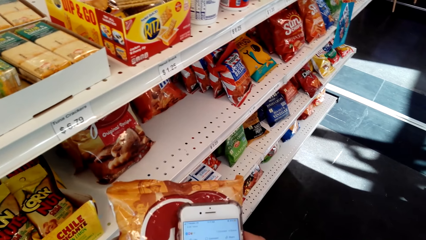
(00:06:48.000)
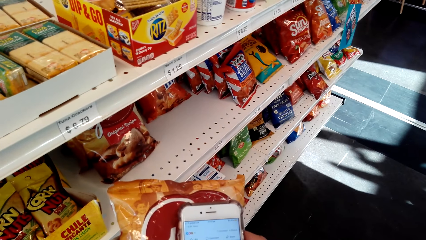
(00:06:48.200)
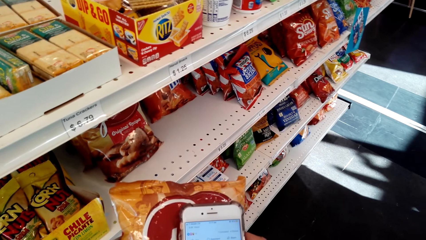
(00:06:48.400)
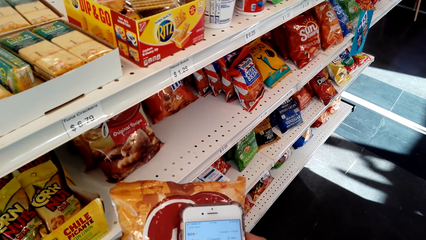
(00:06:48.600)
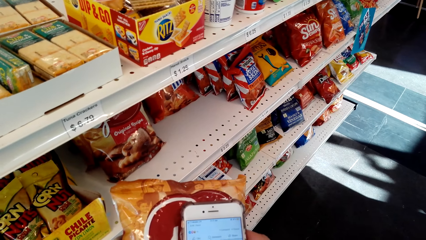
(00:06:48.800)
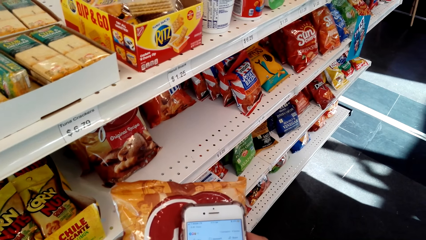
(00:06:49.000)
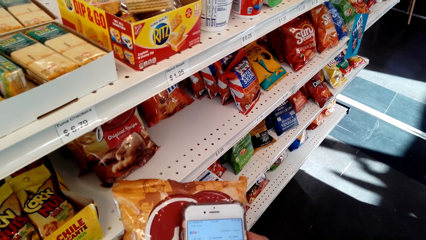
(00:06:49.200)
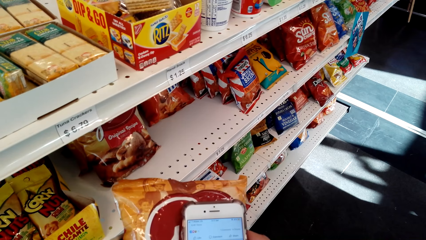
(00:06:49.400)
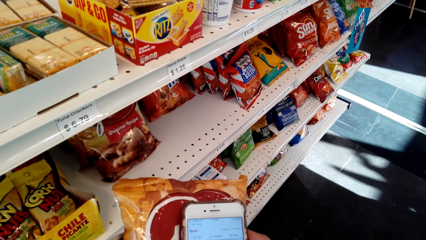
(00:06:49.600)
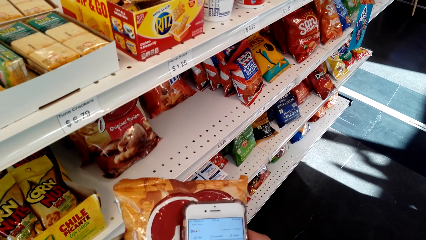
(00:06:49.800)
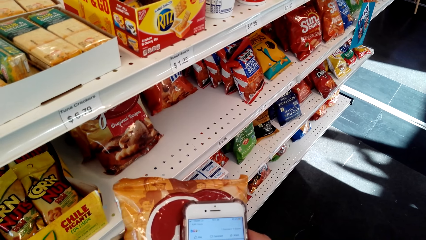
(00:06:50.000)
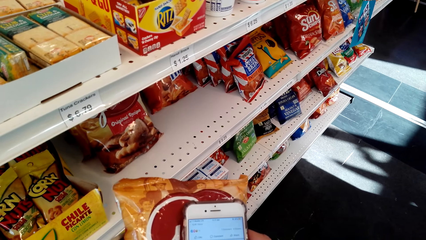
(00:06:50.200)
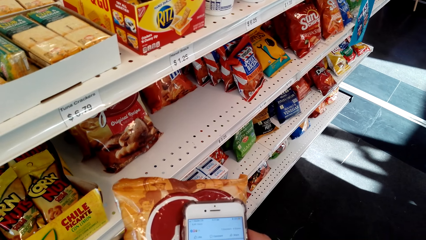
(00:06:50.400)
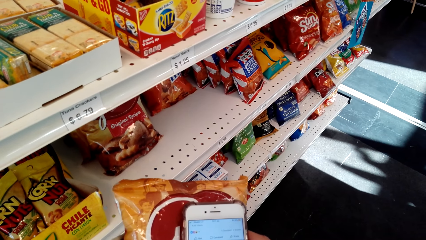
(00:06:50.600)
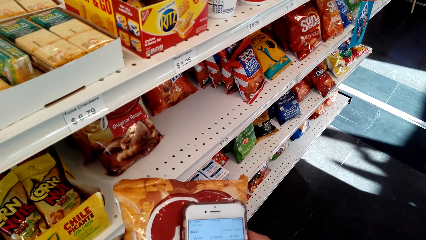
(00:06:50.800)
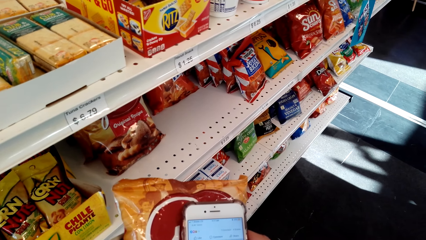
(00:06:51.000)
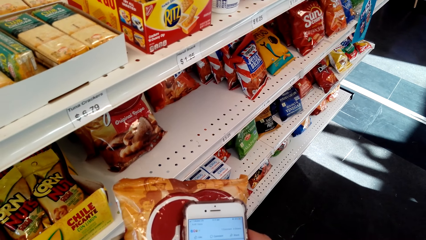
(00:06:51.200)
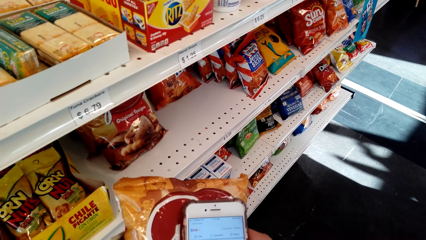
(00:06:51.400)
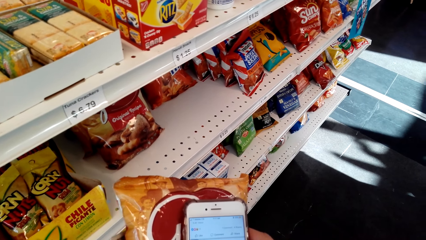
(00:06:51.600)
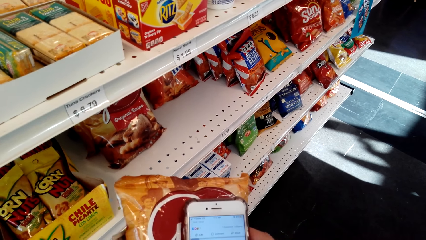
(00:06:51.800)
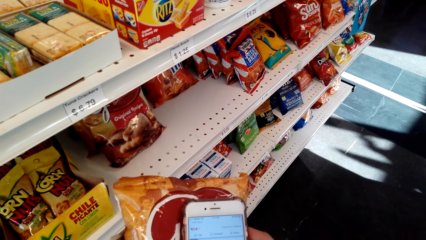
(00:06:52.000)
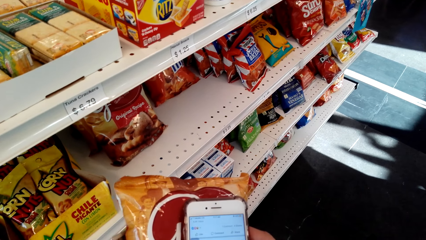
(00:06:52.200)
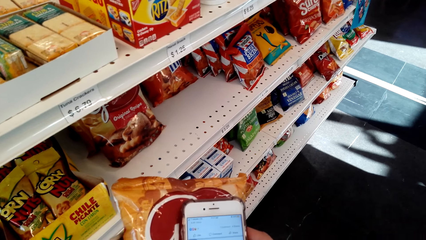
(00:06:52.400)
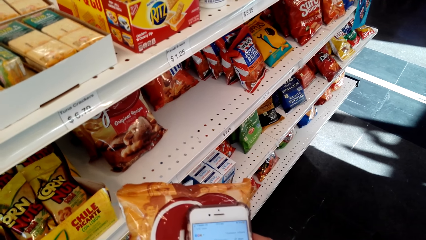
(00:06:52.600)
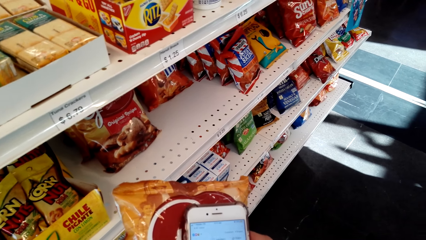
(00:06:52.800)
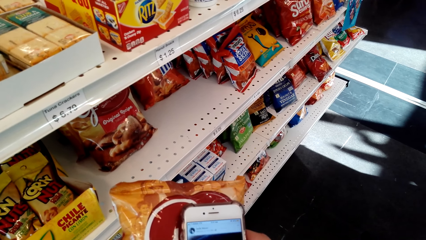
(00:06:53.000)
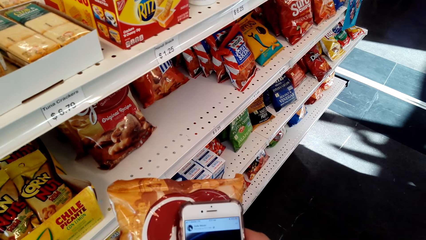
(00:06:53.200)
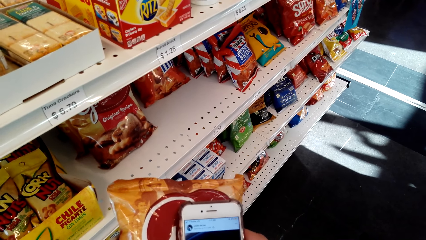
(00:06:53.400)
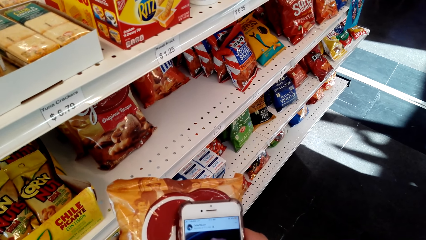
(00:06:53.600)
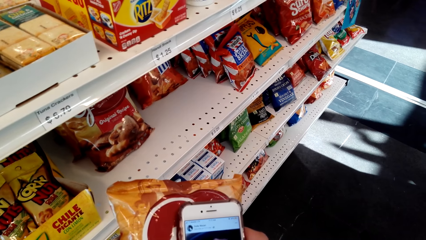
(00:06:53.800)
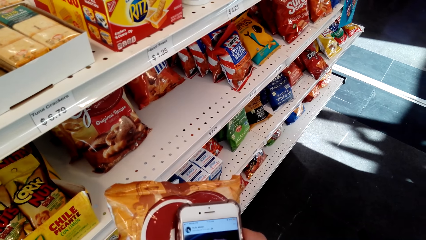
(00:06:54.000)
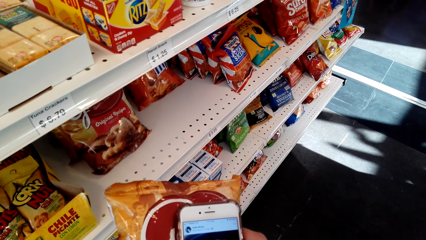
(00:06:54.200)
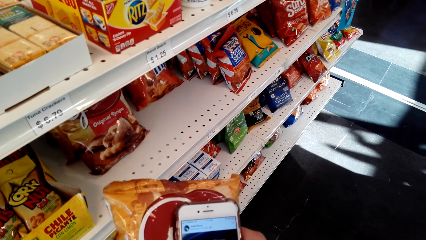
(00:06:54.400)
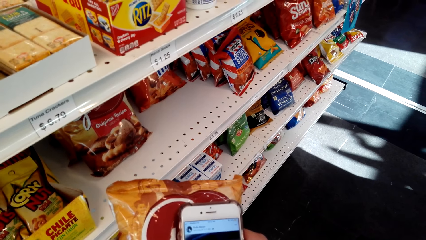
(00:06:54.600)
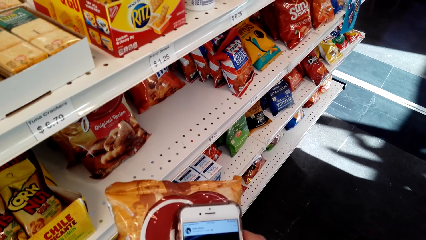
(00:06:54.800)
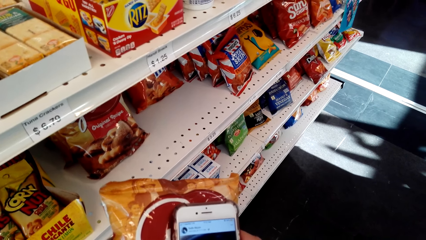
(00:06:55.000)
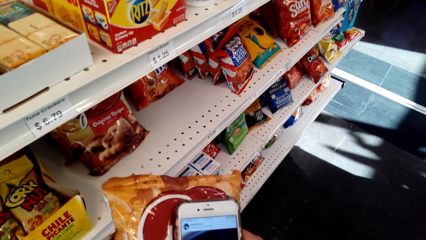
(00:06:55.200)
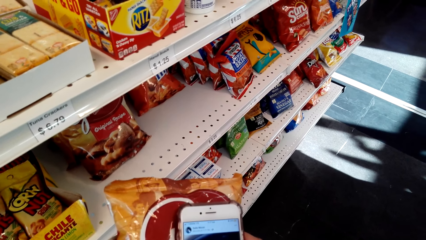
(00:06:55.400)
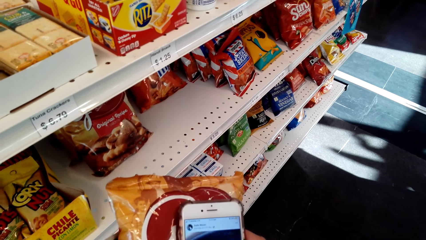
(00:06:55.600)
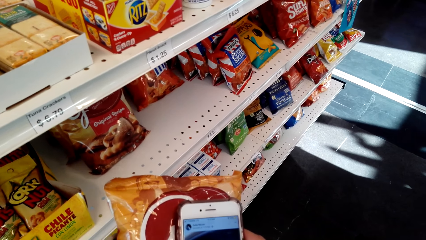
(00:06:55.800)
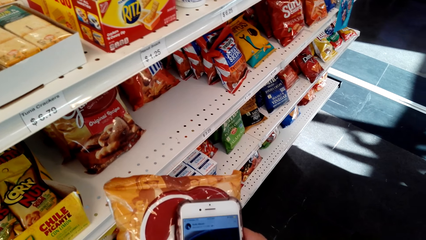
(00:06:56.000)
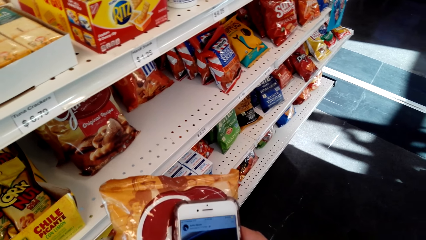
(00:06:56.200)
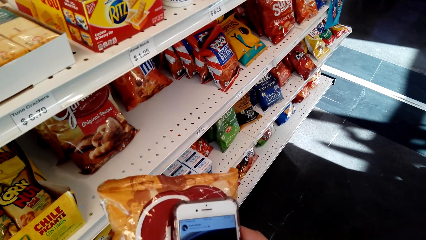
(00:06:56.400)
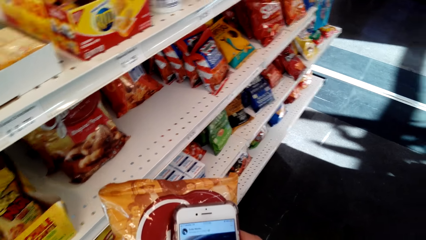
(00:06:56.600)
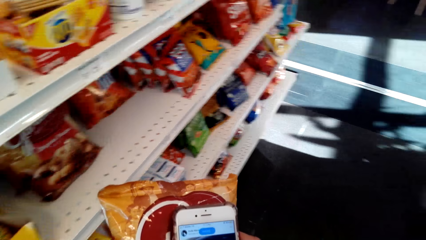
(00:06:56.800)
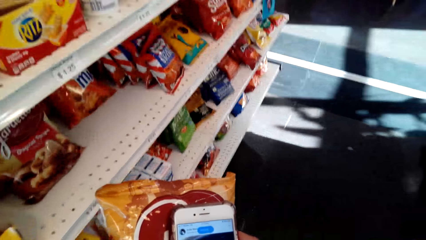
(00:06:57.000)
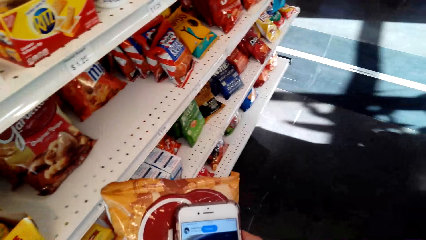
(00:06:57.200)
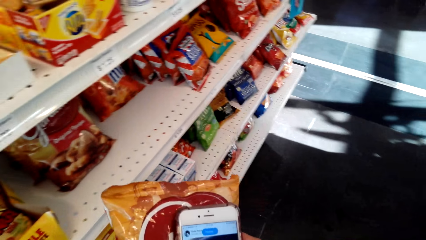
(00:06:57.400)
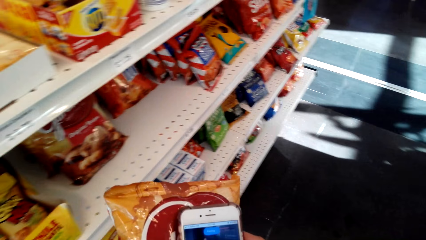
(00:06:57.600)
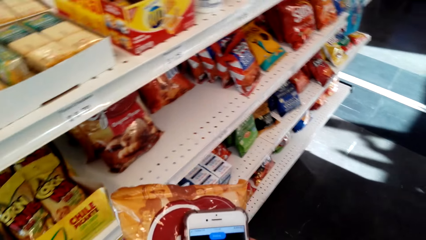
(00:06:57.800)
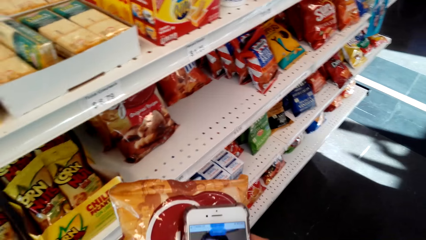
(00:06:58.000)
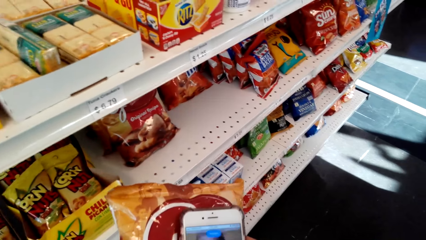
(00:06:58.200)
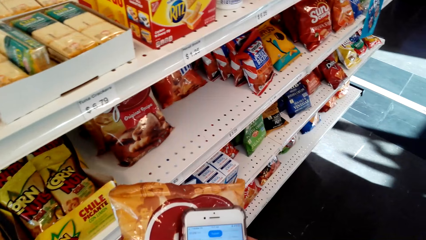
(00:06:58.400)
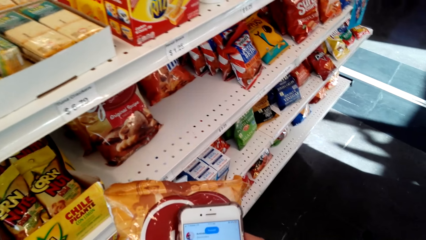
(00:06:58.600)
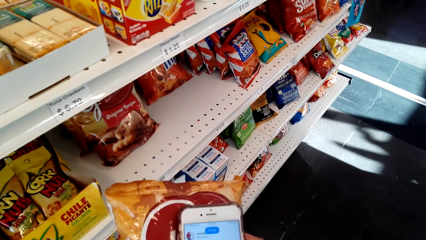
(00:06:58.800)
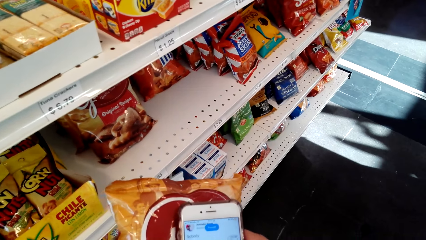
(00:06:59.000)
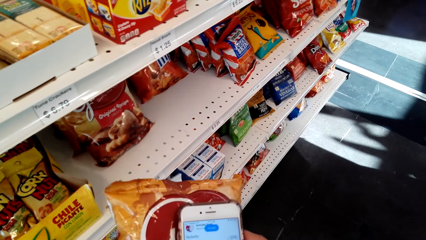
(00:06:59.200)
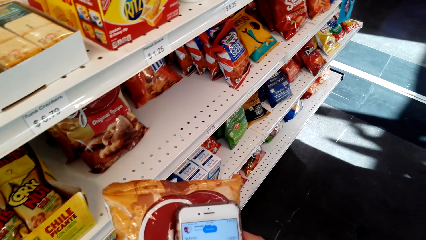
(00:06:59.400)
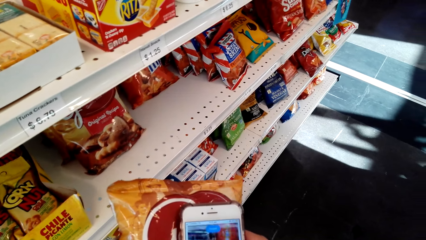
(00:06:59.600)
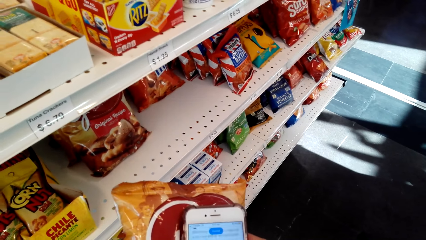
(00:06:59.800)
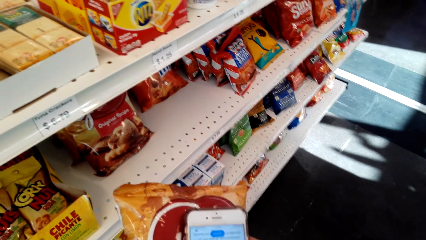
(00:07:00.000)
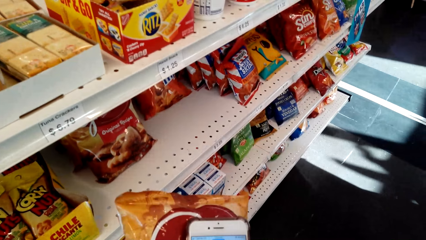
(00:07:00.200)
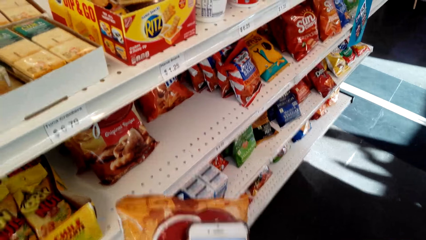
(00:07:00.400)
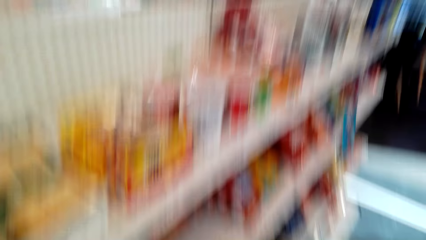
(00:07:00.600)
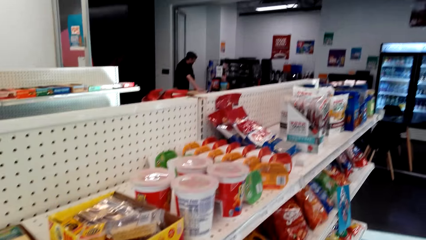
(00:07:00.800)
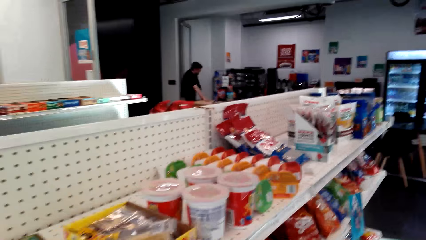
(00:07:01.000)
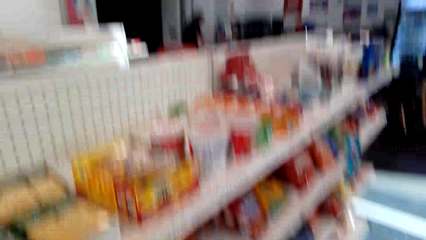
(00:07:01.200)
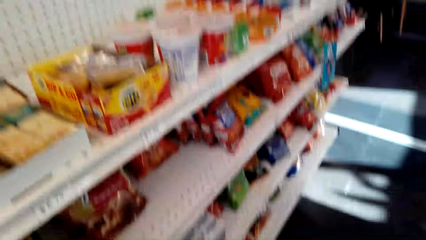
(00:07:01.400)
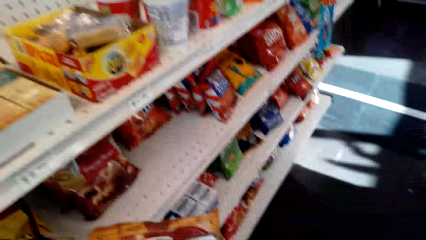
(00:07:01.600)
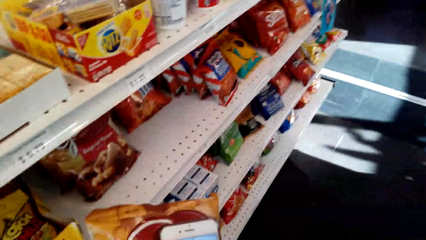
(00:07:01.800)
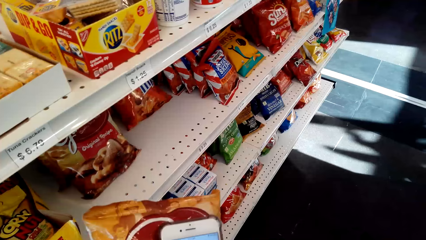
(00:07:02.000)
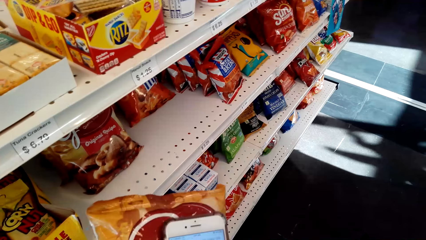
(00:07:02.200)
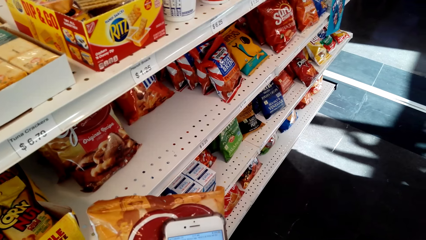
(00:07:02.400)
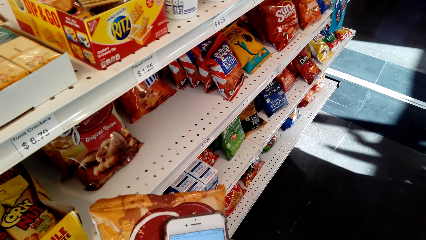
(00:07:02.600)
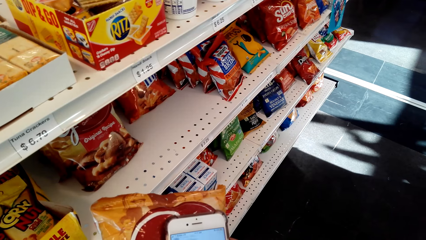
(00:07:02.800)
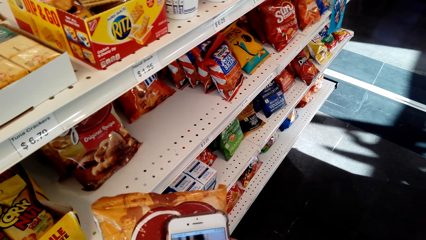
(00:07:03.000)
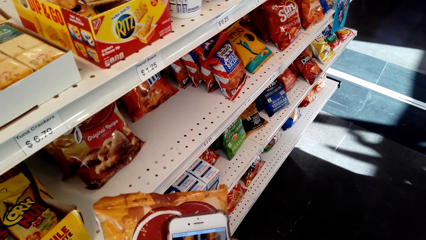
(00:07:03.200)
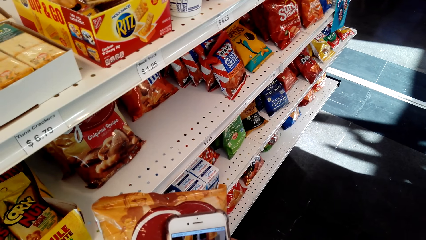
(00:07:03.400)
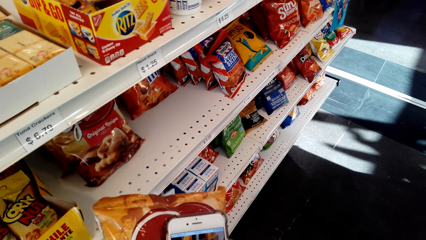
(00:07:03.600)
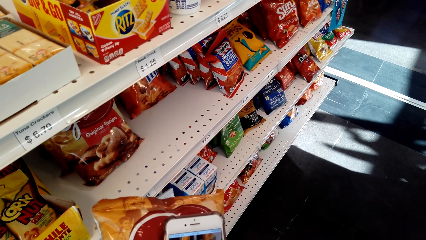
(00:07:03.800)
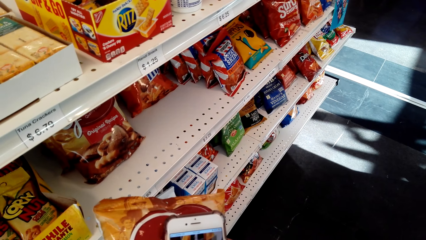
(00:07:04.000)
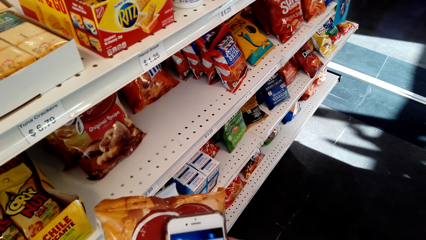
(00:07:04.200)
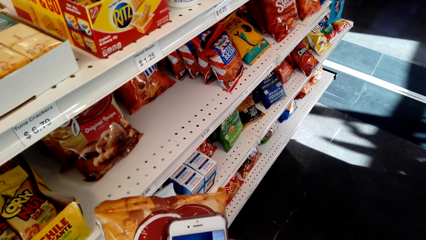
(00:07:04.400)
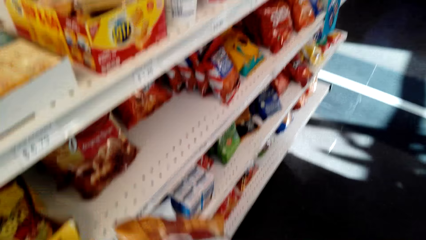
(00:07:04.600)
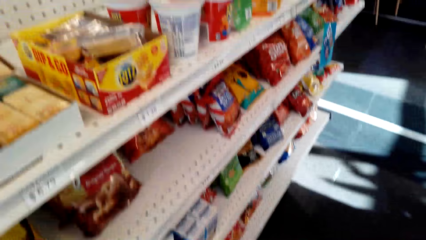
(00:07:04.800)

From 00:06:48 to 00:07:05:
The camera wearer scrolls his cellphone.
